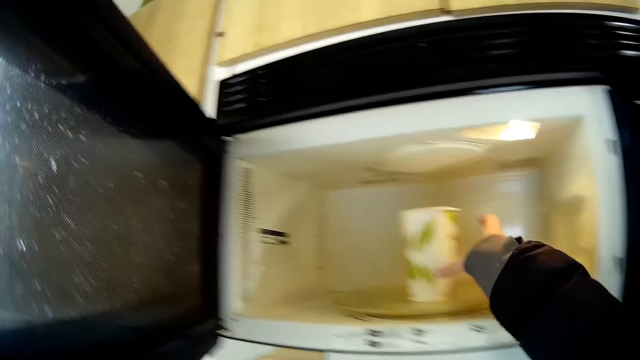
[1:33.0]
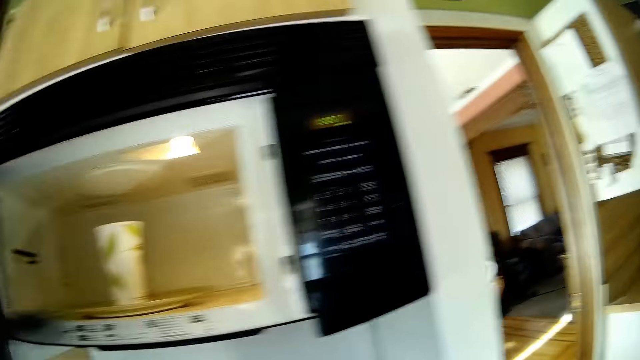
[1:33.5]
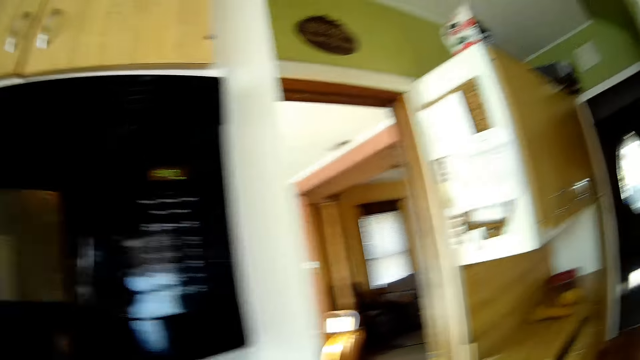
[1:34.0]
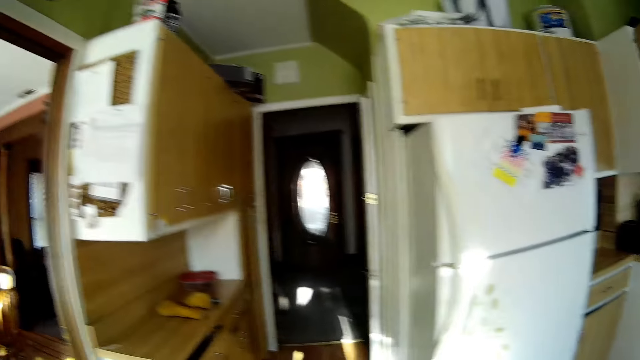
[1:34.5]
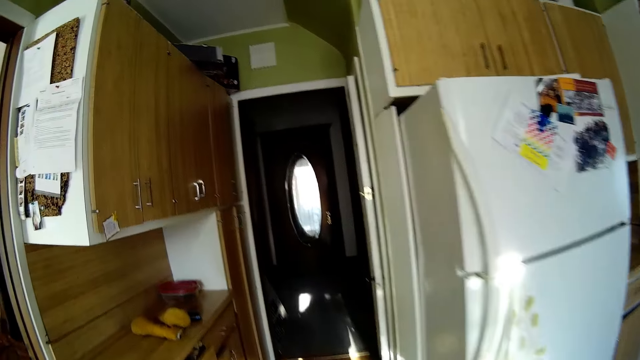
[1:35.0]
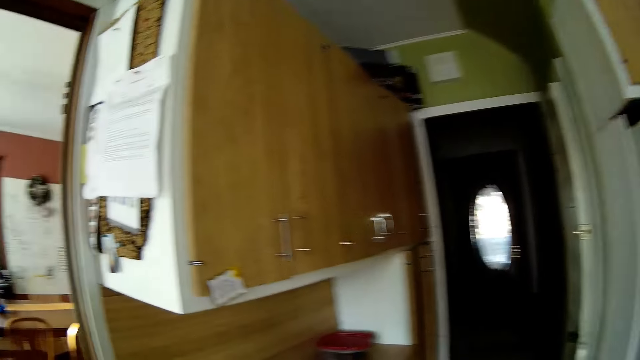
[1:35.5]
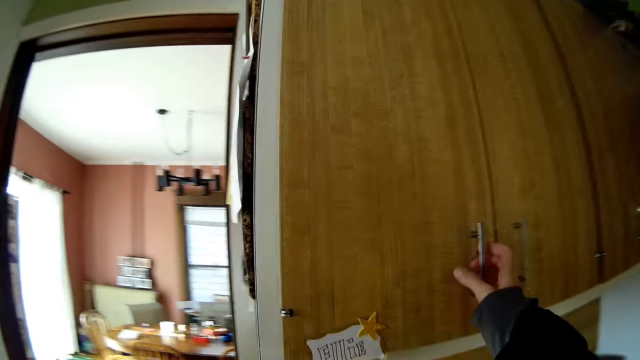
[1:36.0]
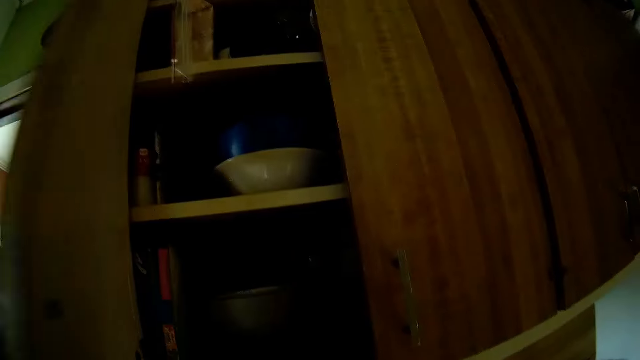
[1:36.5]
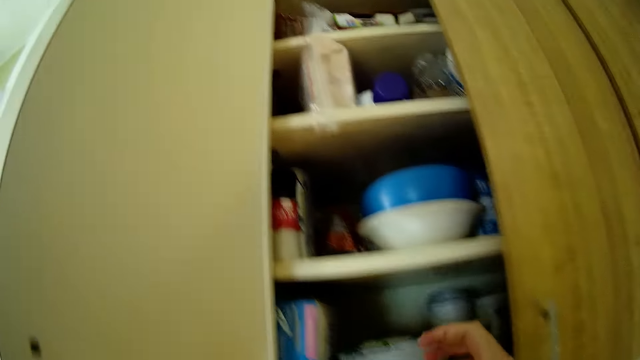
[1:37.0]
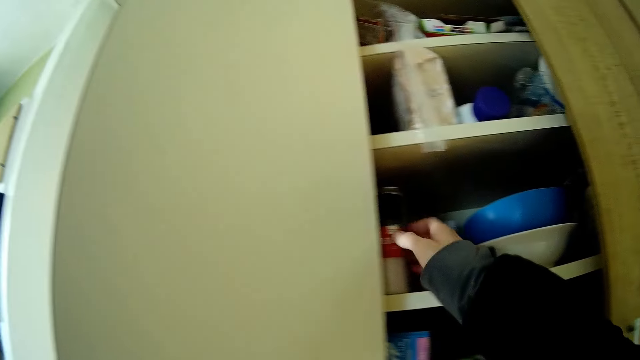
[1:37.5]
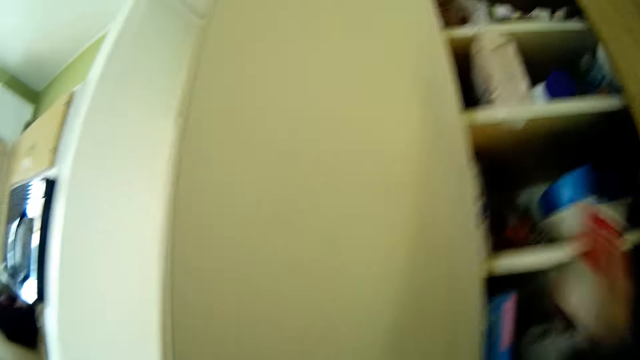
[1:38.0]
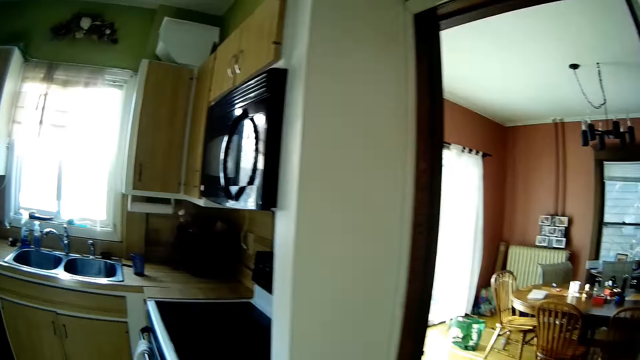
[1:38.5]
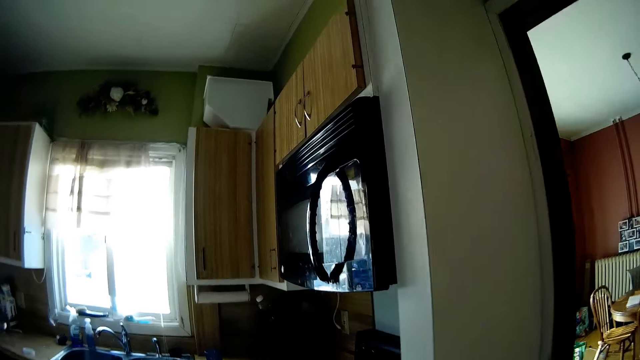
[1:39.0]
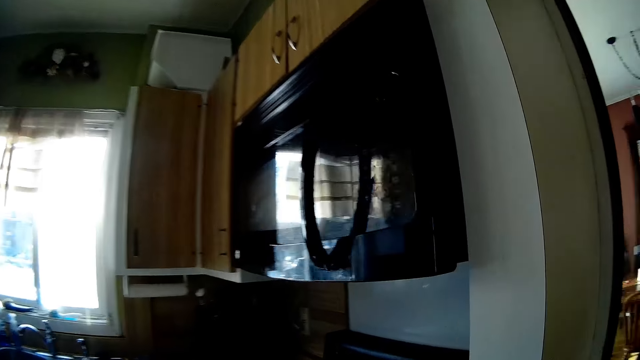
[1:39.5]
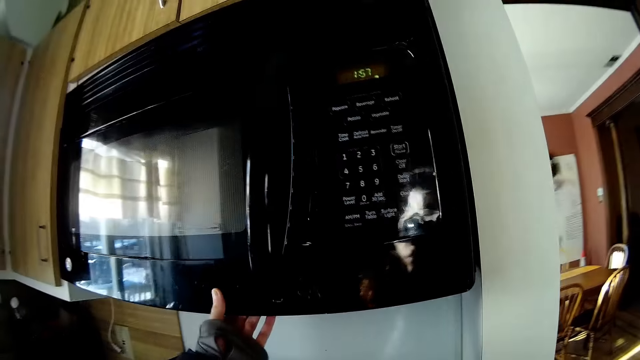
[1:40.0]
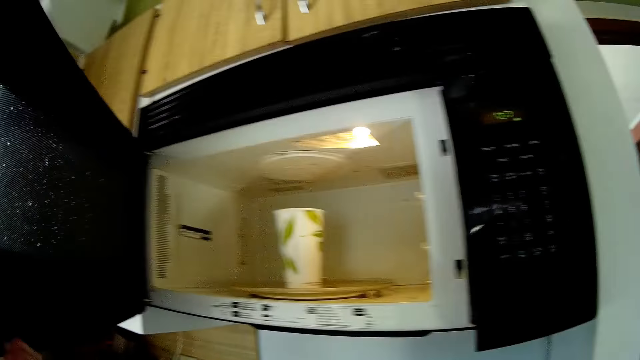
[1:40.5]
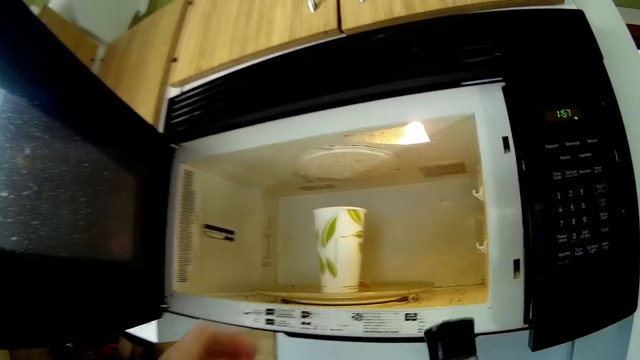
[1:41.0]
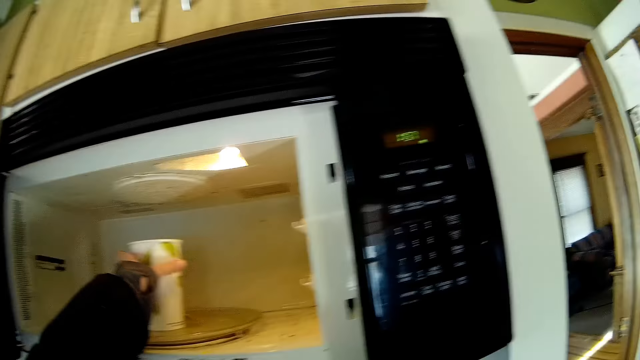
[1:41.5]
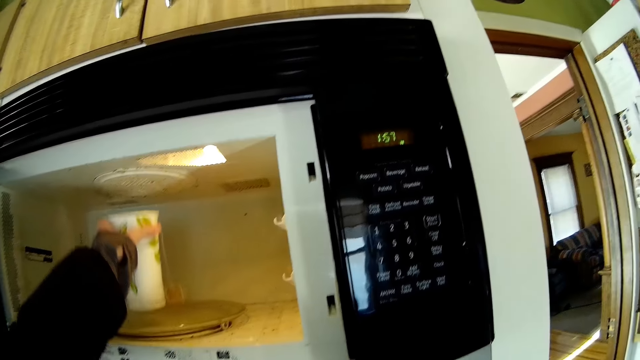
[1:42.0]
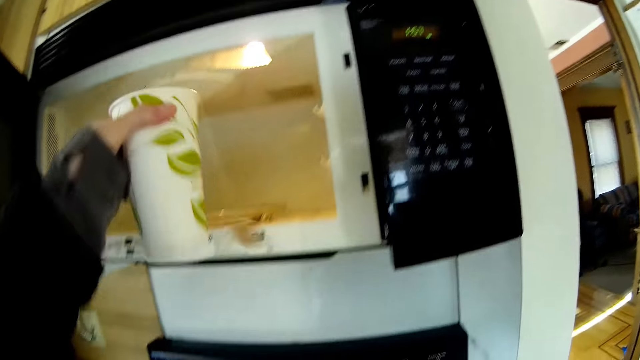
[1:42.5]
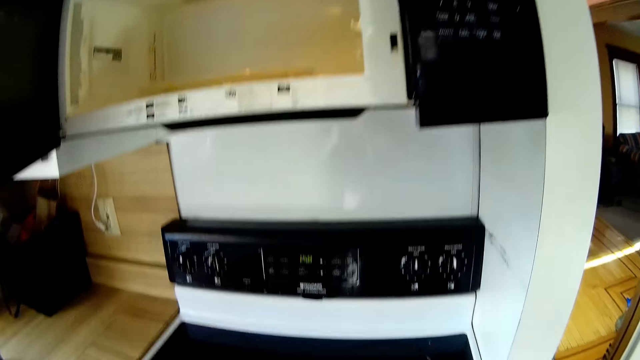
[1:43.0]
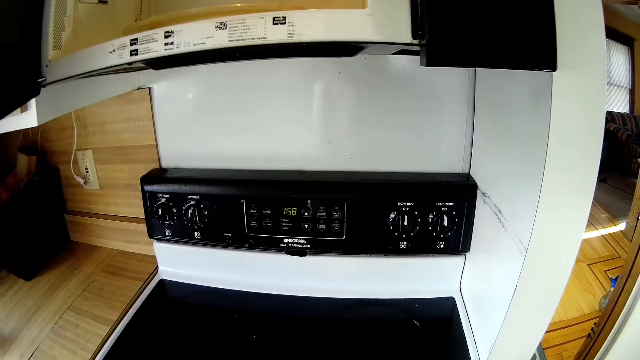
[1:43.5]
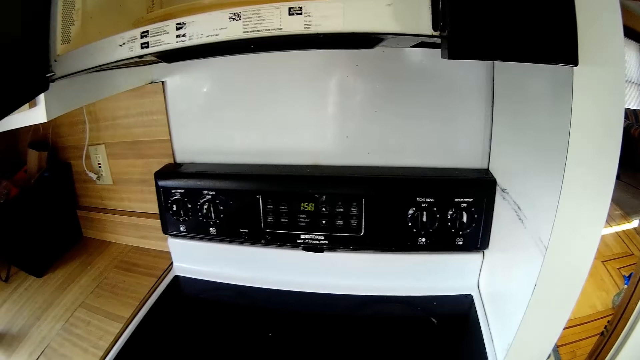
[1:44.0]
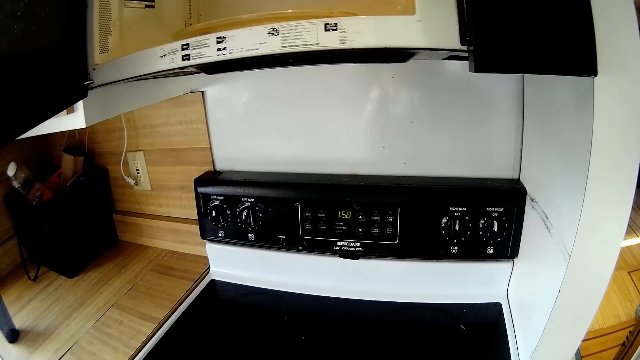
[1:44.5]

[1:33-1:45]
The camera wearer drops a cup in the microwave with her right hand. She closes the microwave with her left hand. She walks around the kitchen. She opens a cupboard with her right hand. She picks up a bottle in the cupboard with her right hand. She walks around the kitchen. She opens the microwave with her left hand. She picks up the cup from the microwave with her left hand.

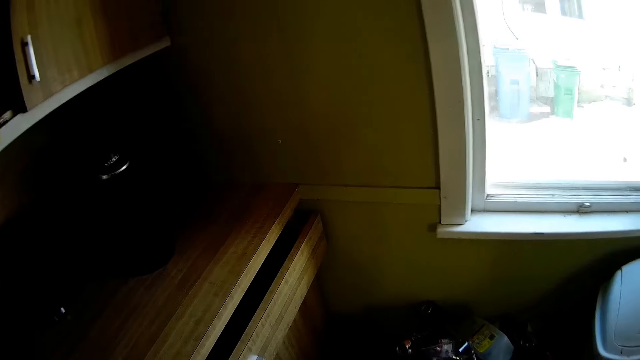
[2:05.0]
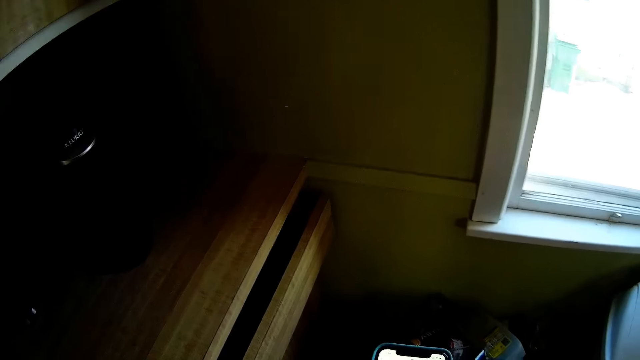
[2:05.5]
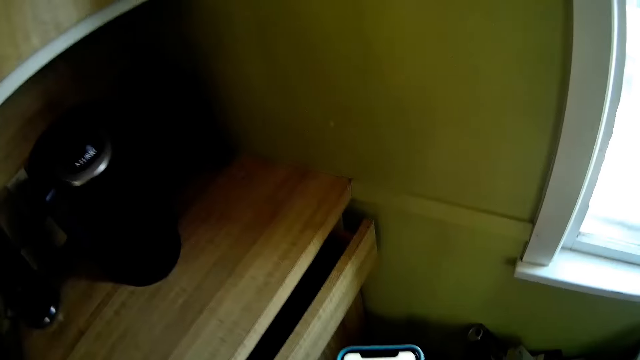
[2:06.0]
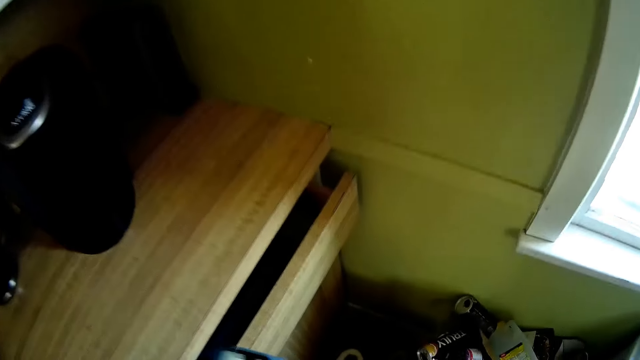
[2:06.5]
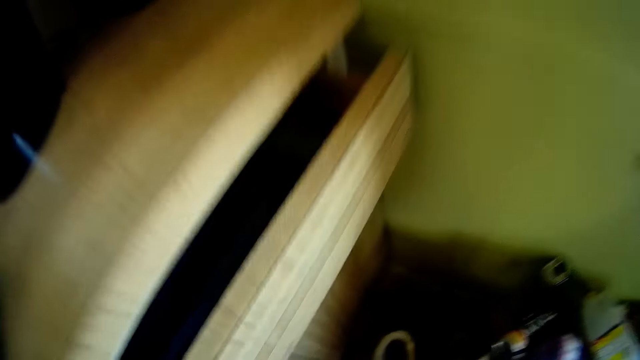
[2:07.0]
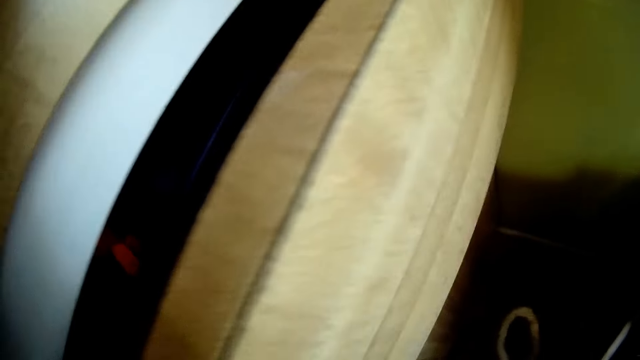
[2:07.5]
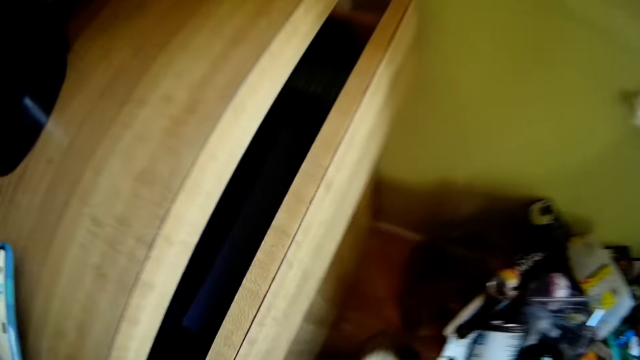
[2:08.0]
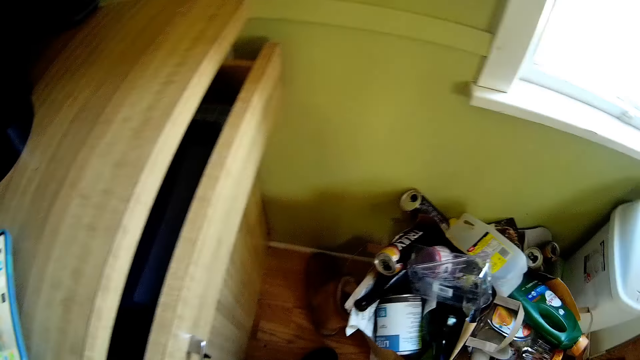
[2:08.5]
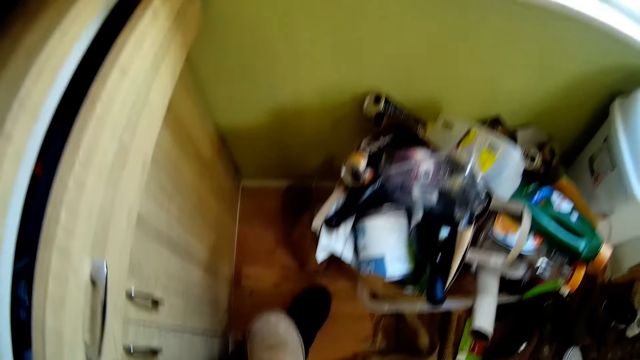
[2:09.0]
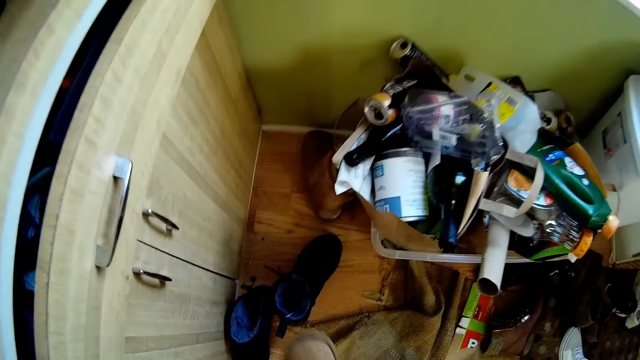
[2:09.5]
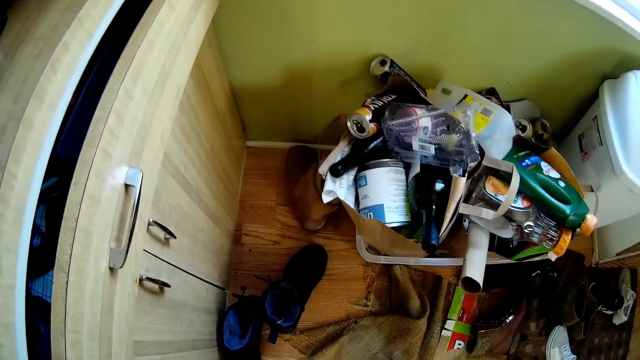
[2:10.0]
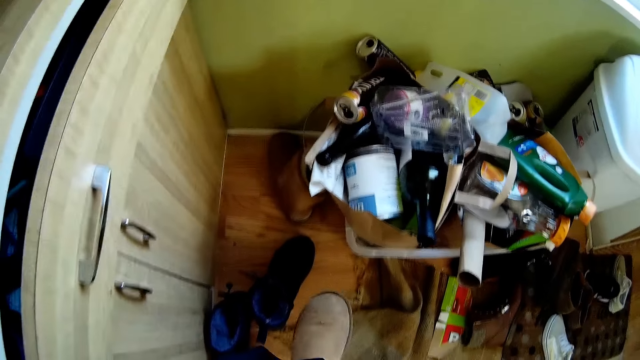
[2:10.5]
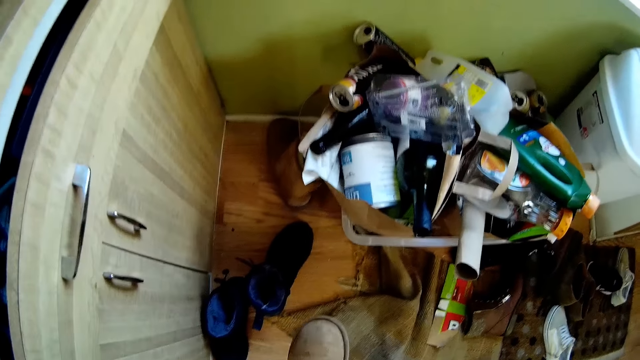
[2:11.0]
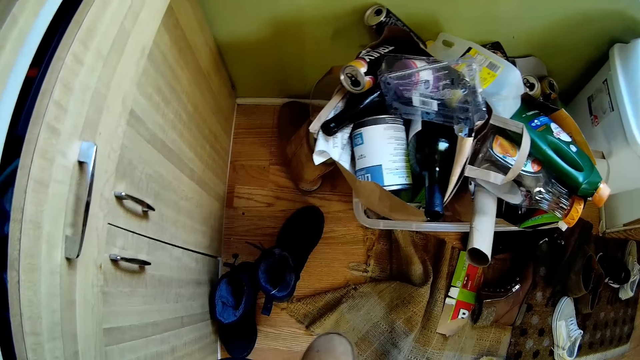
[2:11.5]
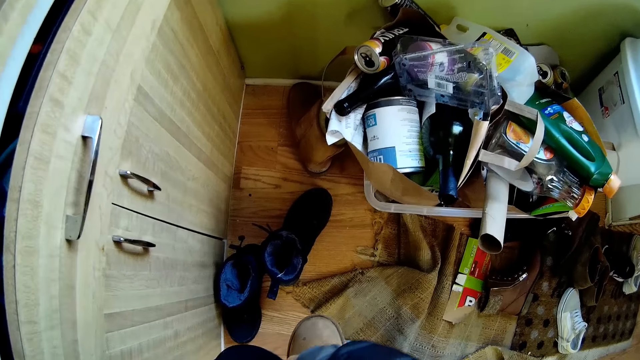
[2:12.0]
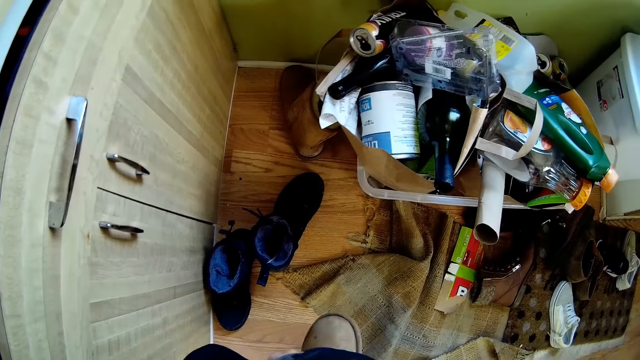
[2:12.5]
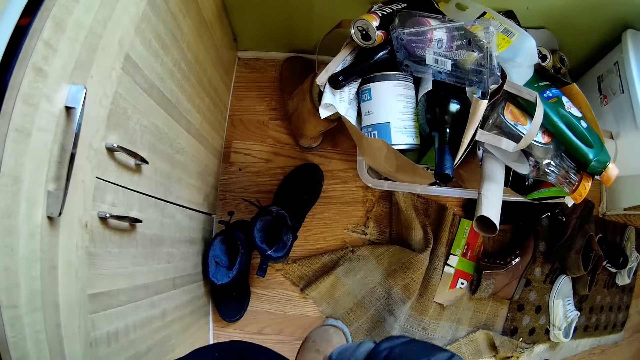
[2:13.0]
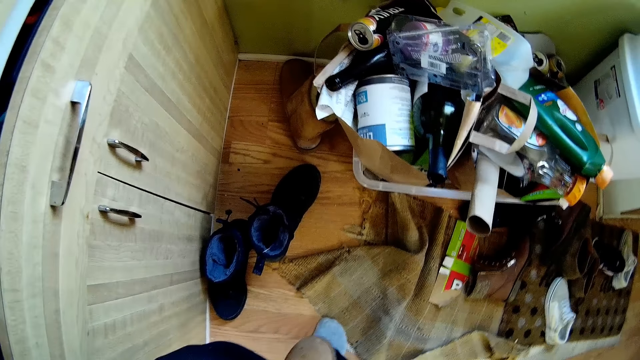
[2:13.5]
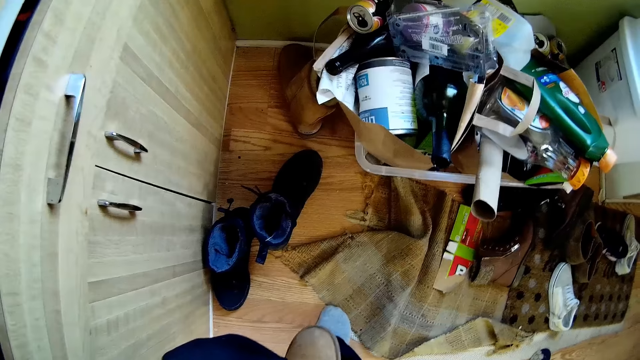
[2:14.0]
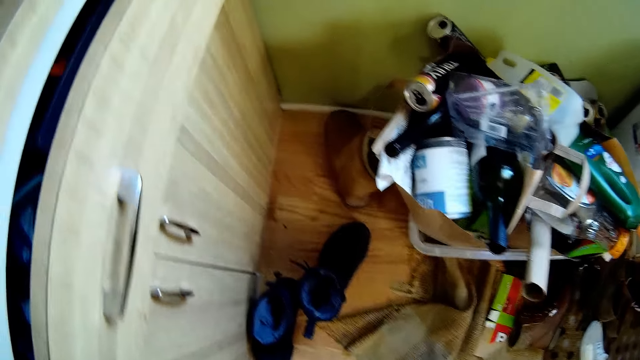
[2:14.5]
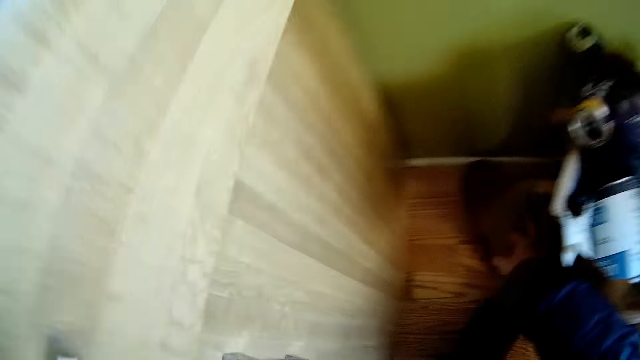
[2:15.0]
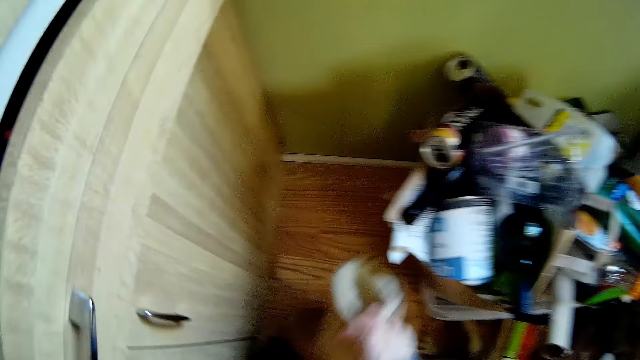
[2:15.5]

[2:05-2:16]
The camera wearer uses the phone. She places the phone on the countertop. She picks up a shoe from the floor with her right hand. She wears the shoe on her left leg with both hands. She picks up another shoe from the floor with her right hand.
